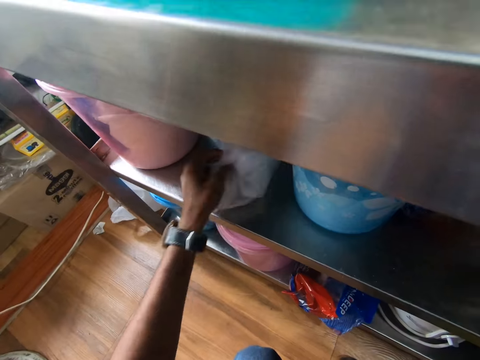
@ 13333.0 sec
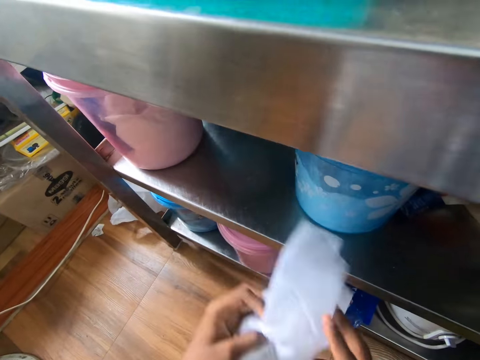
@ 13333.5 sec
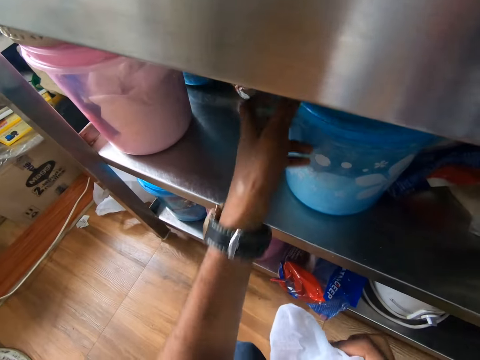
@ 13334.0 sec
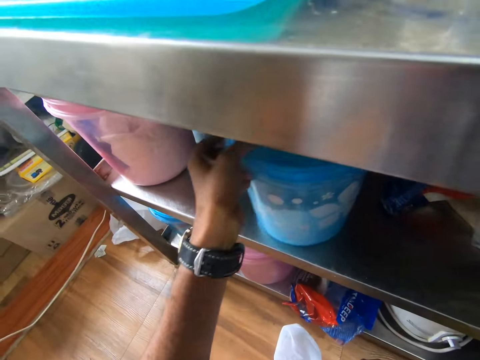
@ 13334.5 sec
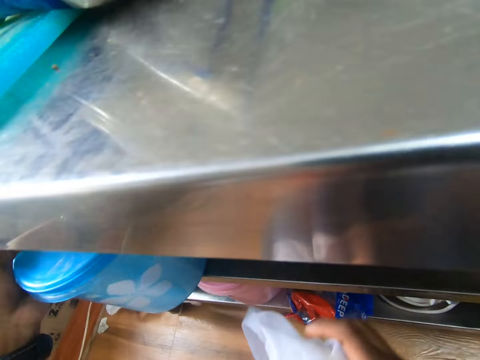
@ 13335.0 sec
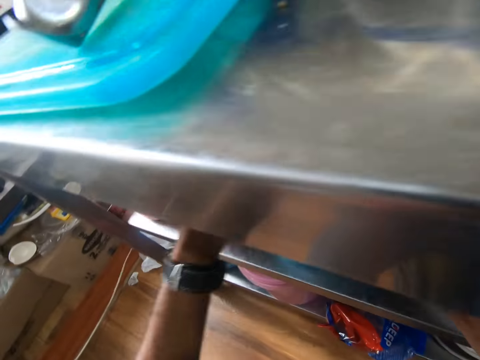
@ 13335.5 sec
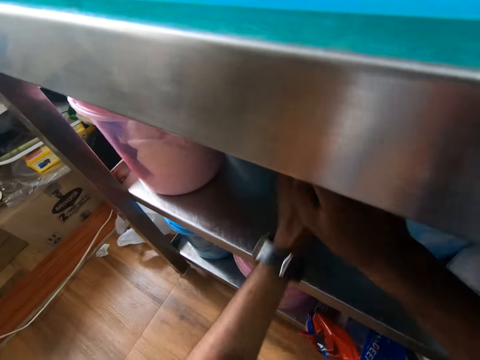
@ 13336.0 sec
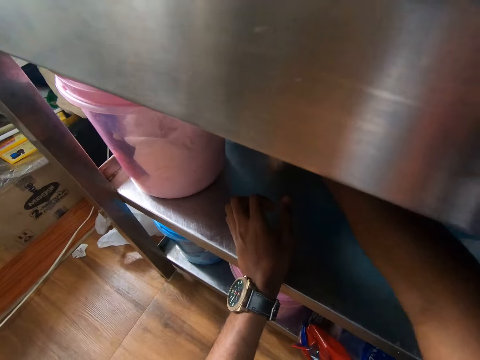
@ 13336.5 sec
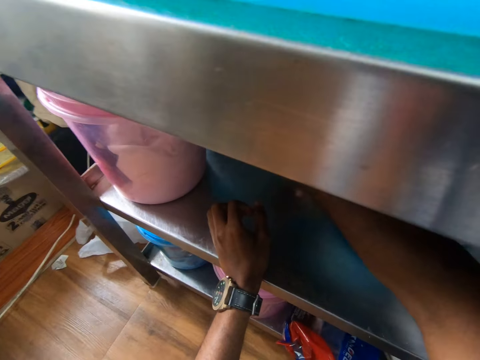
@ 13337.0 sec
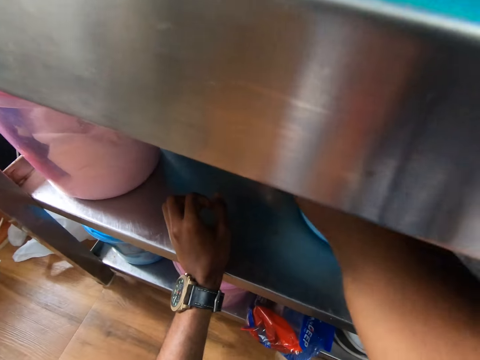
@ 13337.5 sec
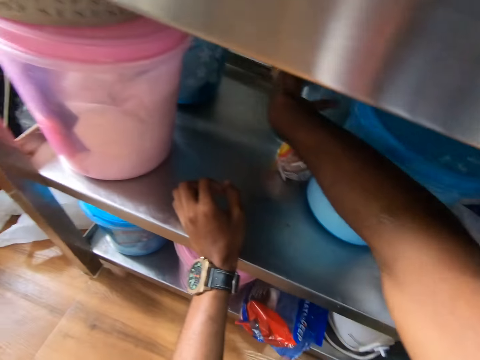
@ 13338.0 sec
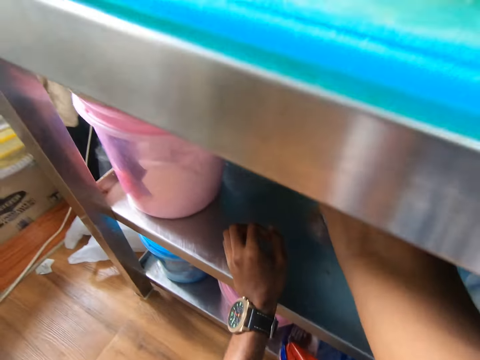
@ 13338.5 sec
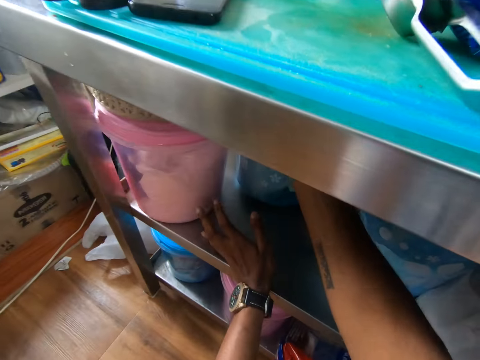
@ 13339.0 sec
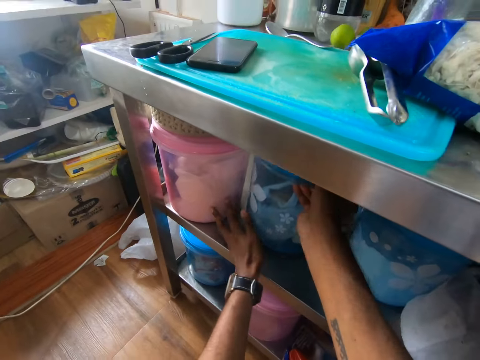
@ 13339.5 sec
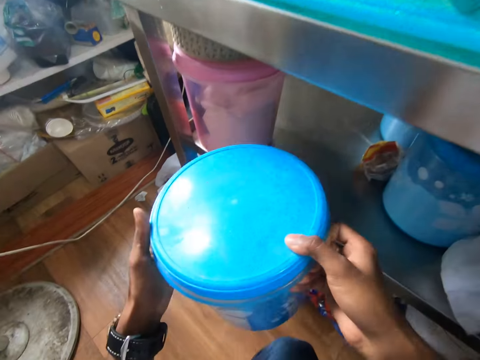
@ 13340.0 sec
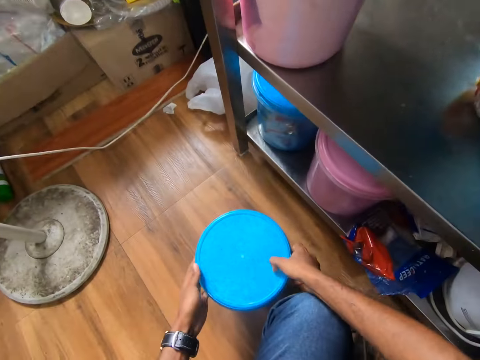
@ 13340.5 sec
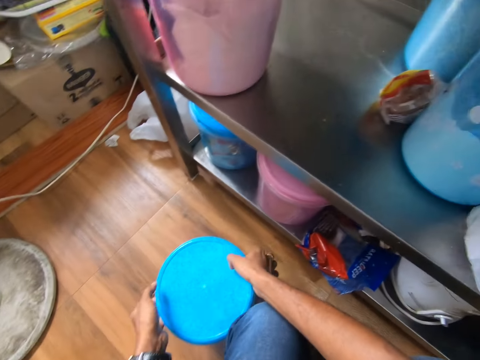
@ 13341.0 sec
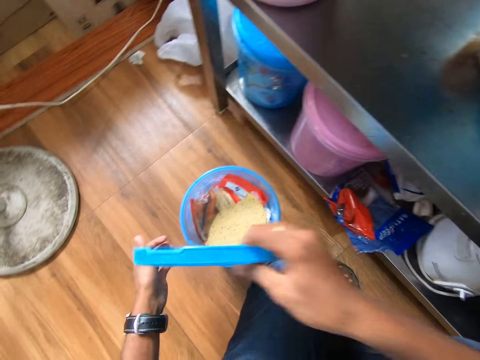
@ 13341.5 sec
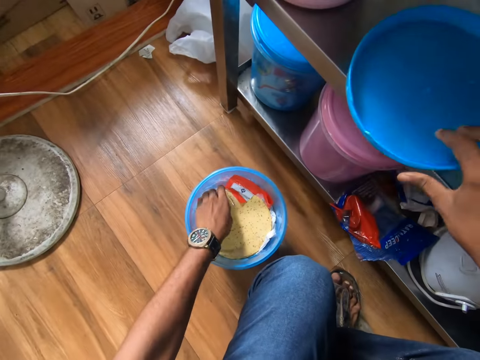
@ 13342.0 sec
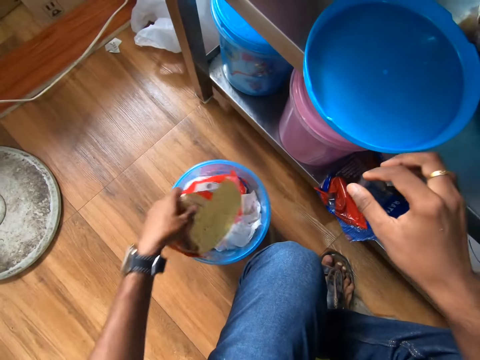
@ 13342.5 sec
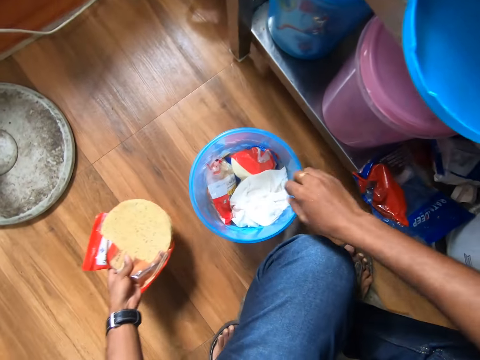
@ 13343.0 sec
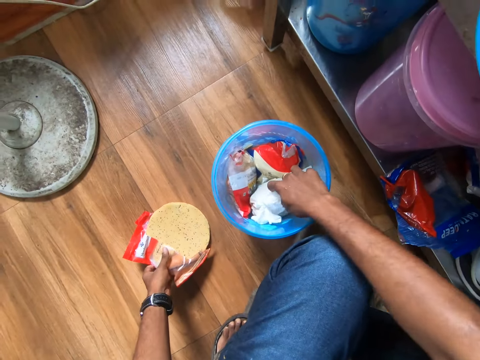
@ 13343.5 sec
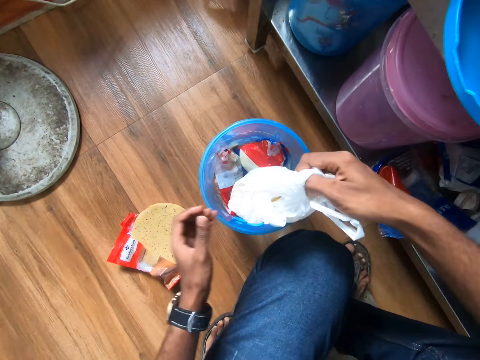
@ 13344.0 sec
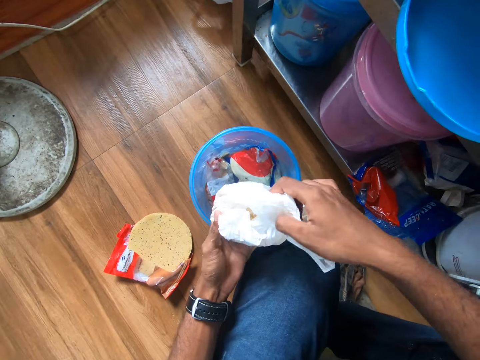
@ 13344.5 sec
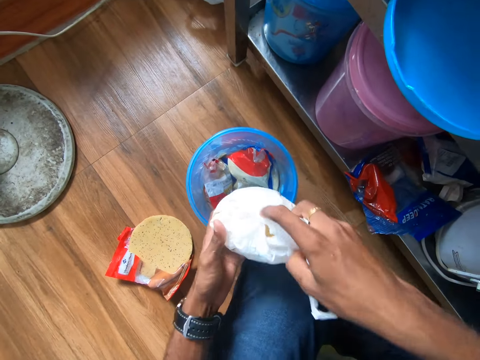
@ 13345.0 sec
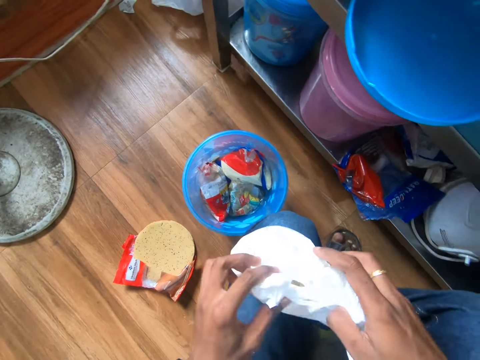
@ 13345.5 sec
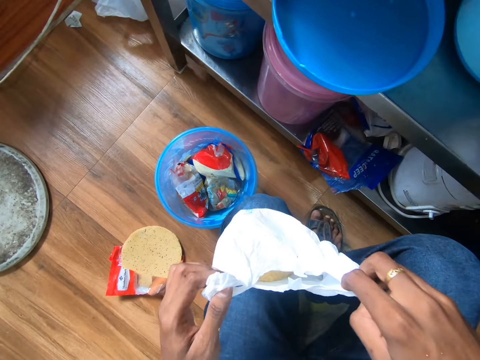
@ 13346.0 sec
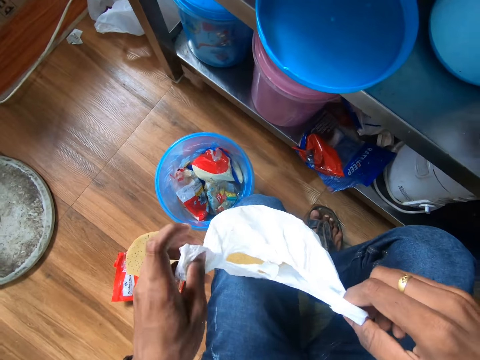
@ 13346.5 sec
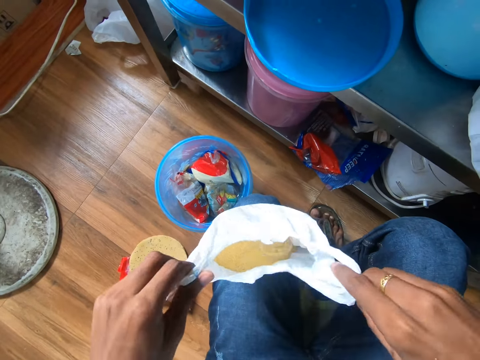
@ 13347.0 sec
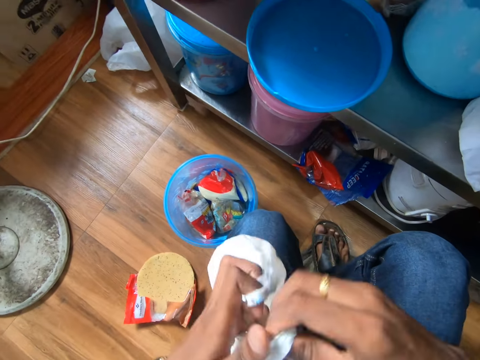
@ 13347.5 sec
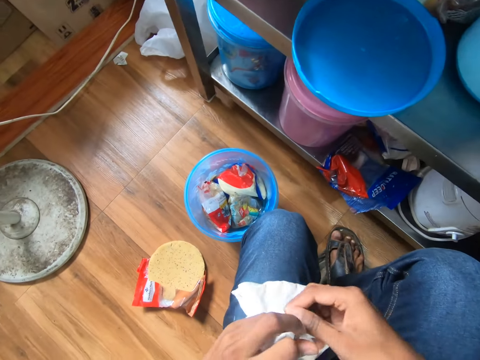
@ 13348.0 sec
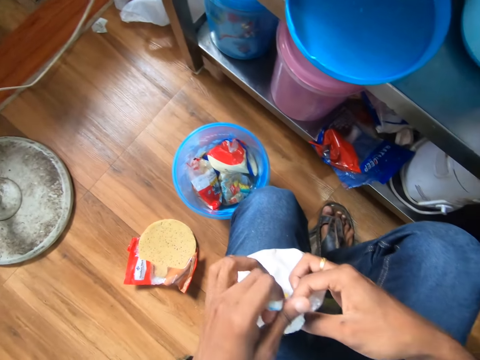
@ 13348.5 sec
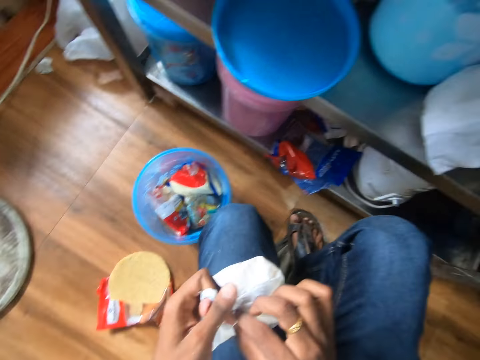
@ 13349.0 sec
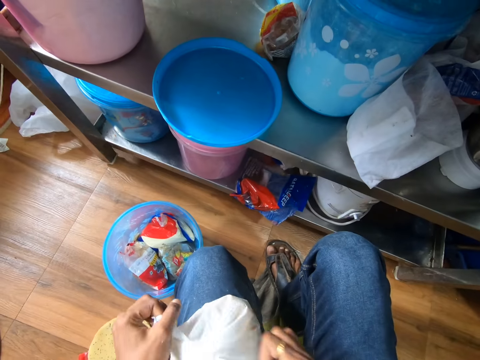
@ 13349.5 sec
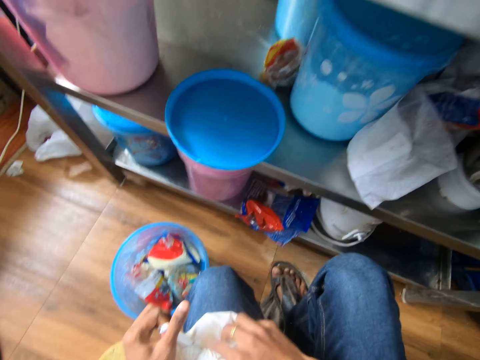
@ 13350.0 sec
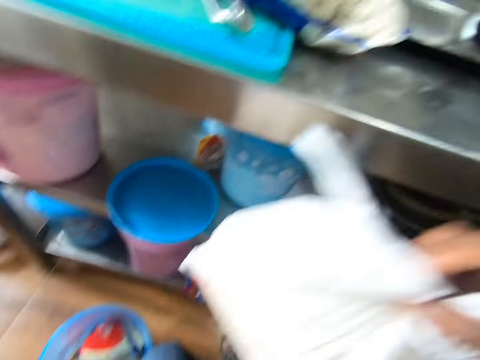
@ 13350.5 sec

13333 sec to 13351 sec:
The camera wearer picks the sack with her left hand from the rack. She passes the sack to her right hand from her left hand. She shifts a plastic container under the table with her left hand. She puts the sack under the table with her right hand. She picks another plastic container with her right hand. She drops the plastic container on the floor with both hands. She opens the plastic container with both hands. She drops the lid under the table with her right hand. She picks a pita bread or packet of roti from the plastic container with her left hand. She drops the pita bread with her left hand on the floor. She picks a nylon or paper bag from the plastic container with her right hand. She opens the nylon with both hands. She knots the nylon with both hands.

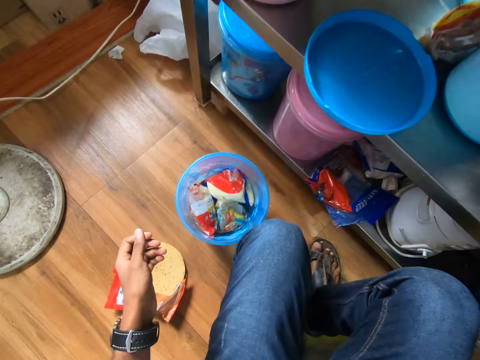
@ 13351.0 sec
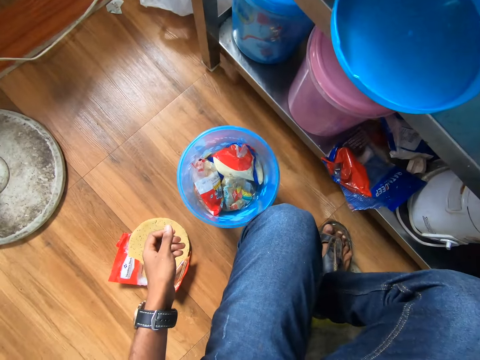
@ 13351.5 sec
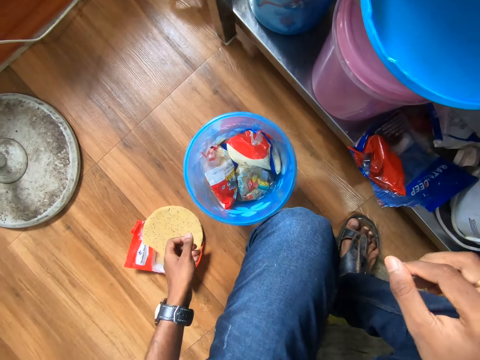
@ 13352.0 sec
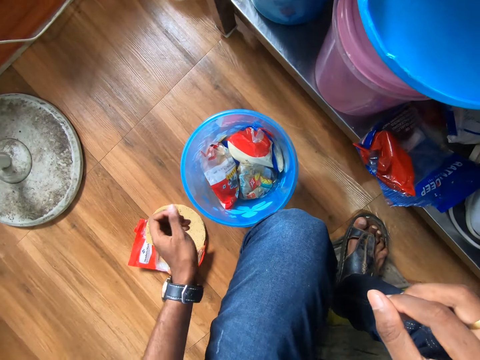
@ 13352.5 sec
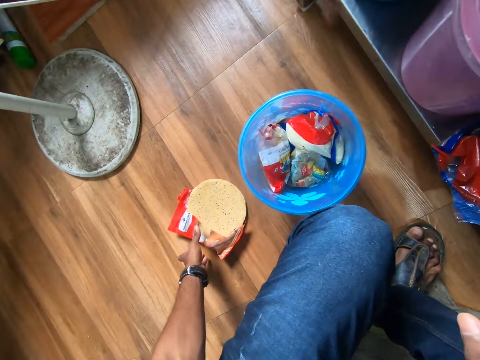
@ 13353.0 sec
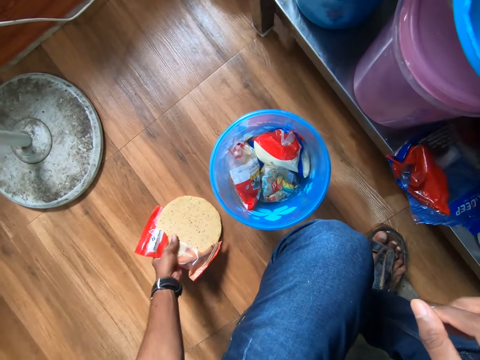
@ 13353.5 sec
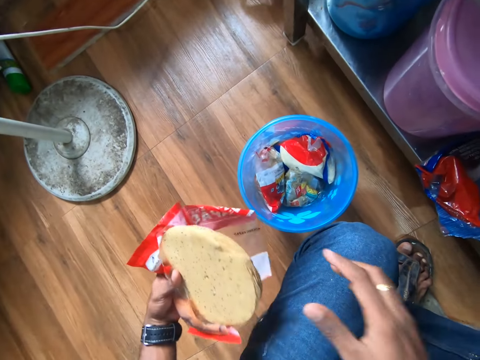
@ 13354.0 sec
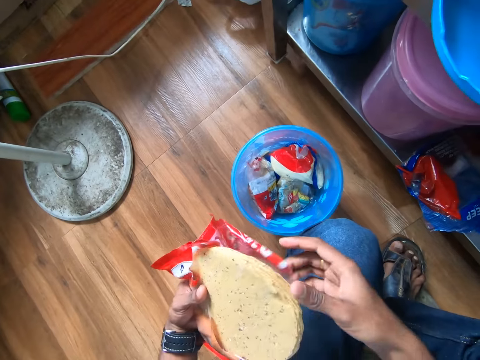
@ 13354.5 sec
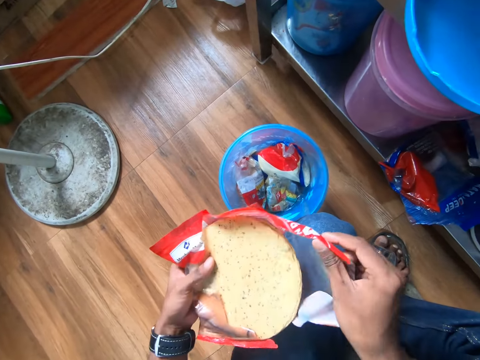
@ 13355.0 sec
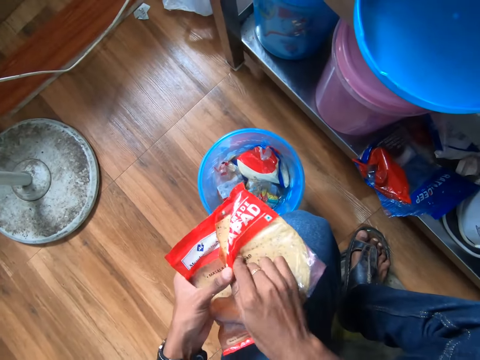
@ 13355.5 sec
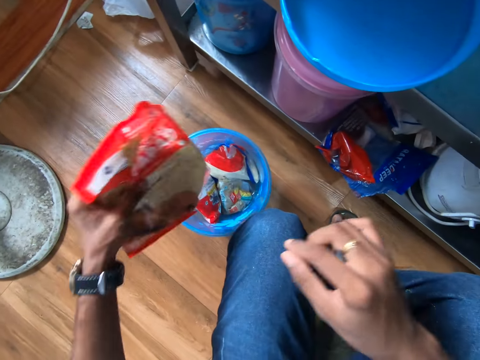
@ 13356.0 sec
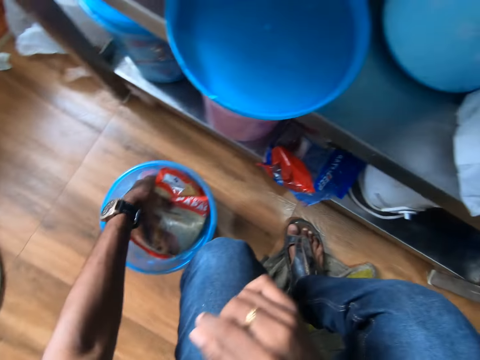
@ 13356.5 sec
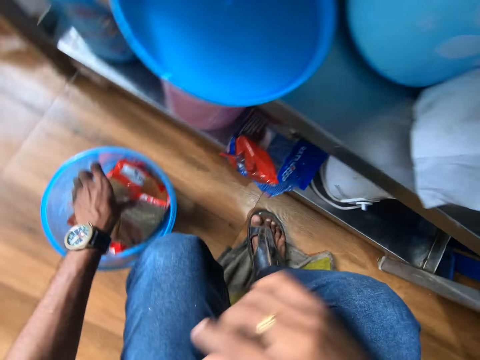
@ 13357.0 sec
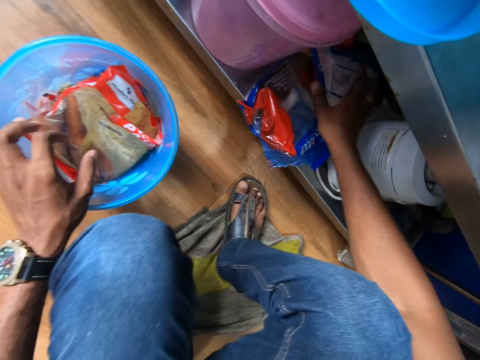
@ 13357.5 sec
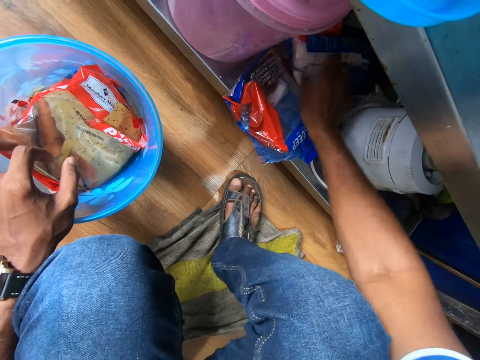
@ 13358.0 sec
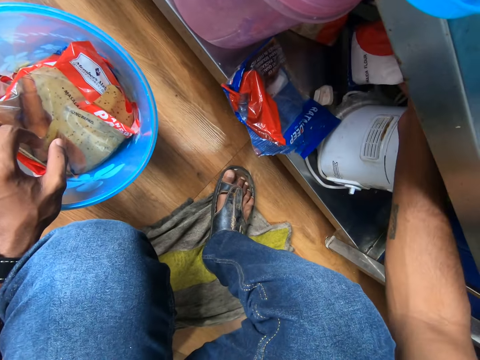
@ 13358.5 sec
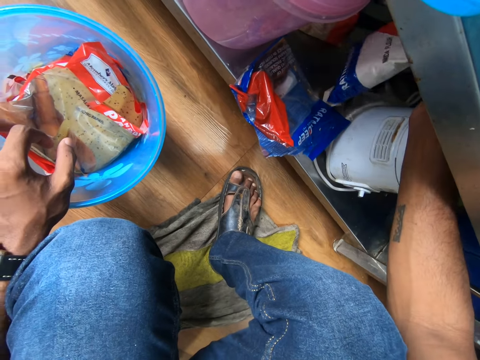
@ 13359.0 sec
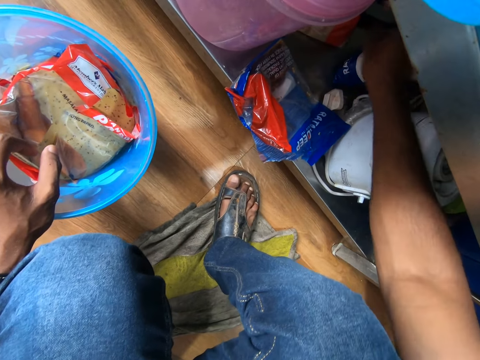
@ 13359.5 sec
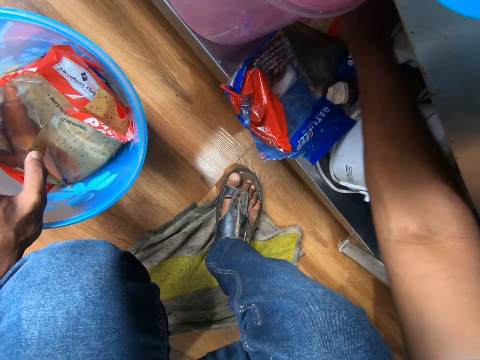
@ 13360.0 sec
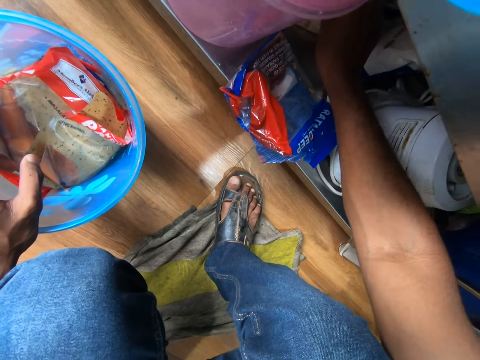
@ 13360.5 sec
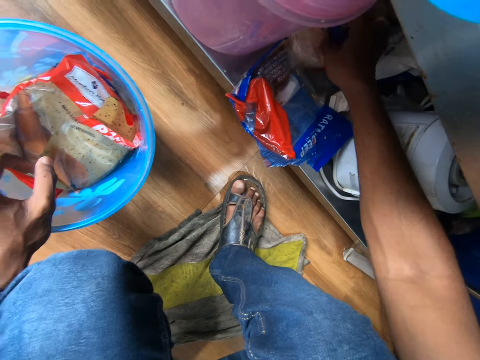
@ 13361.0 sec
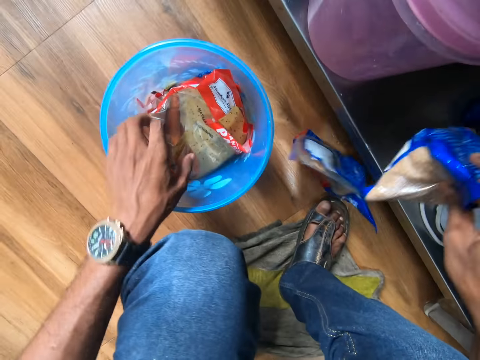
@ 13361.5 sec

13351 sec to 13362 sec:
The camera wearer picks the pita bread from the floor with her left hand. She covers the pita bread with its pack in her right hand. She puts the pita bread in the plastic container with her left hand. She adjusts packs of flour with her right hand under the table. She sings. She picks a pack of flour from under the table with her left hand.
